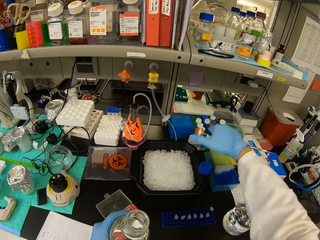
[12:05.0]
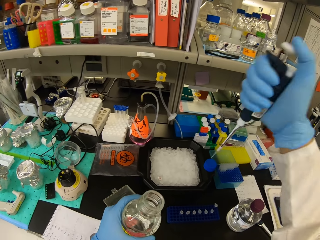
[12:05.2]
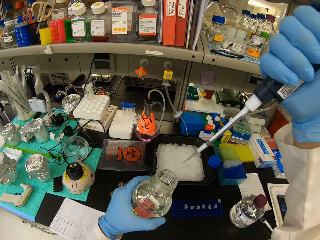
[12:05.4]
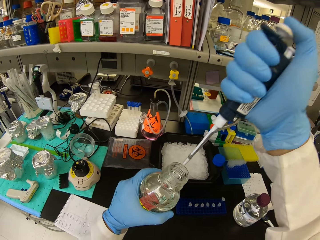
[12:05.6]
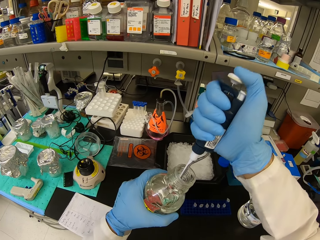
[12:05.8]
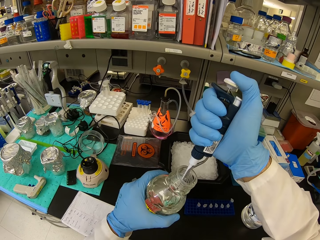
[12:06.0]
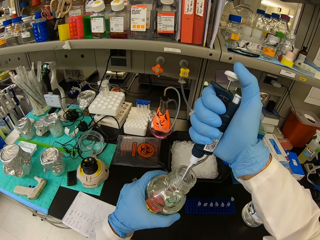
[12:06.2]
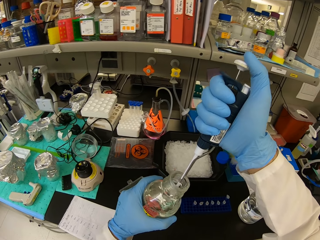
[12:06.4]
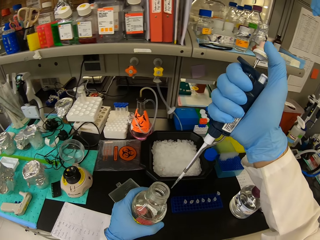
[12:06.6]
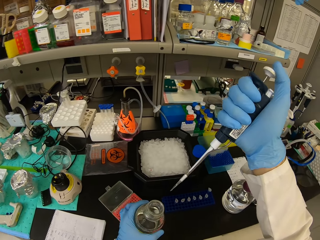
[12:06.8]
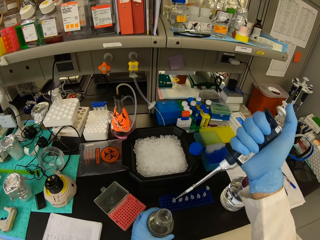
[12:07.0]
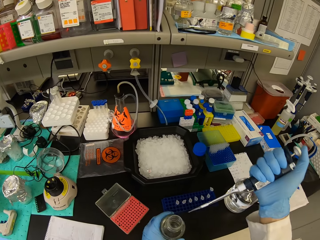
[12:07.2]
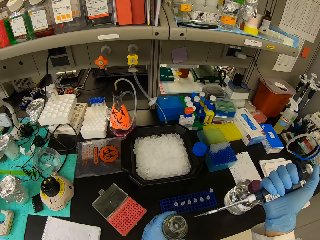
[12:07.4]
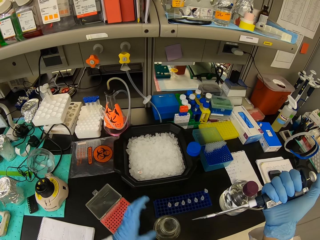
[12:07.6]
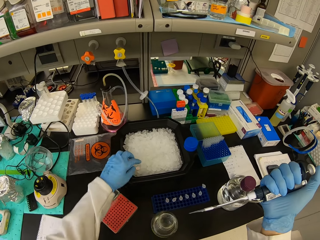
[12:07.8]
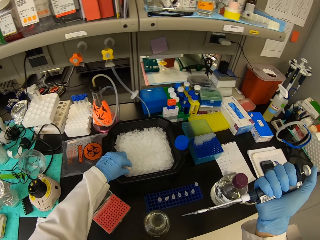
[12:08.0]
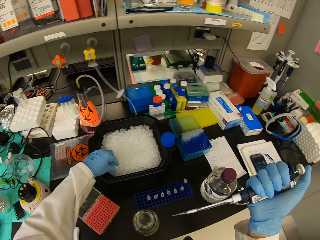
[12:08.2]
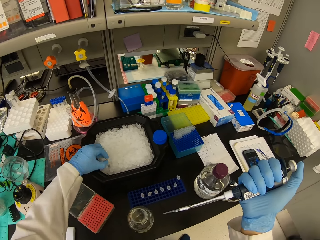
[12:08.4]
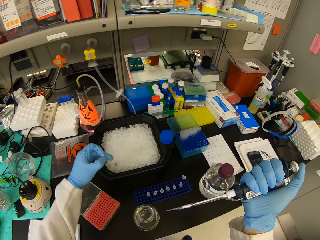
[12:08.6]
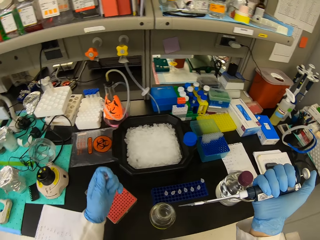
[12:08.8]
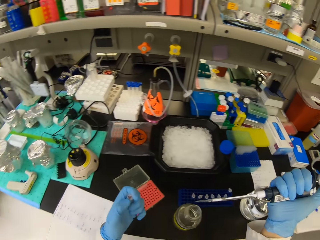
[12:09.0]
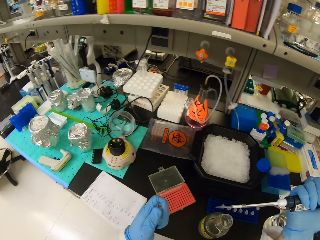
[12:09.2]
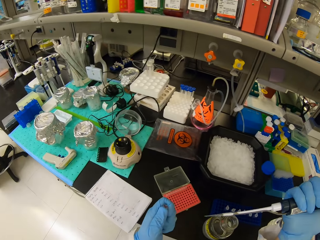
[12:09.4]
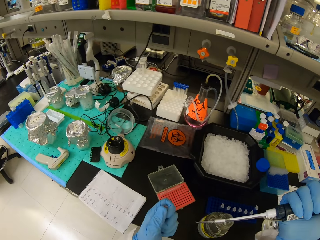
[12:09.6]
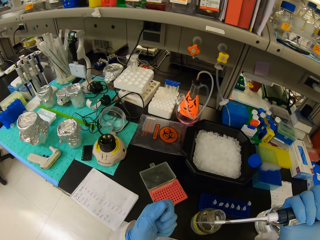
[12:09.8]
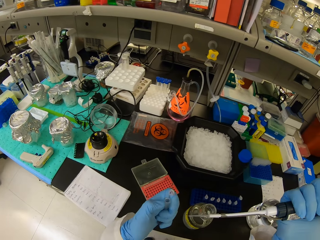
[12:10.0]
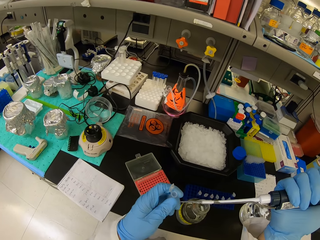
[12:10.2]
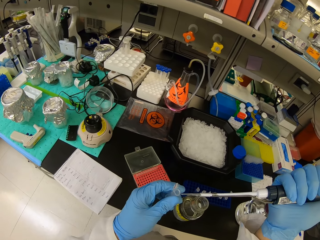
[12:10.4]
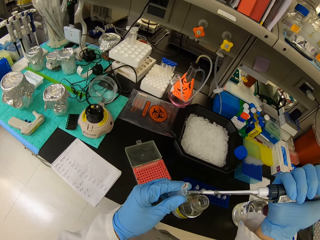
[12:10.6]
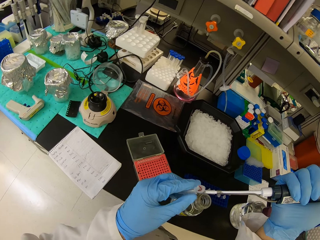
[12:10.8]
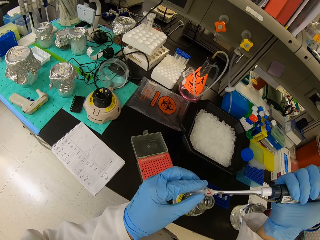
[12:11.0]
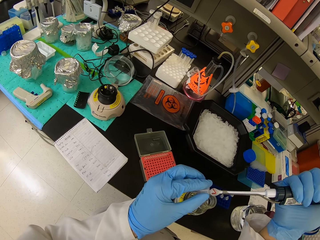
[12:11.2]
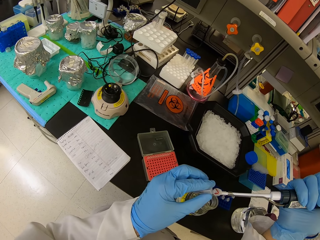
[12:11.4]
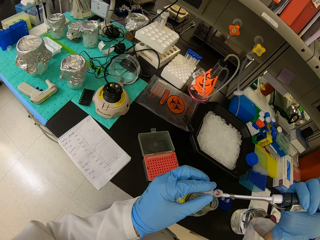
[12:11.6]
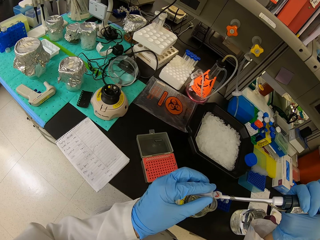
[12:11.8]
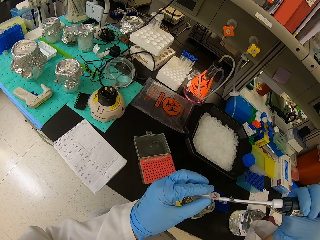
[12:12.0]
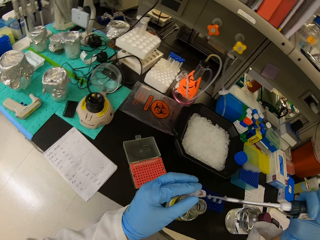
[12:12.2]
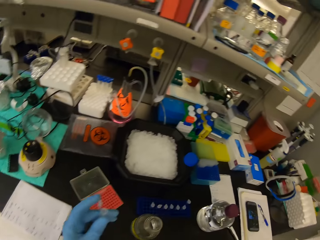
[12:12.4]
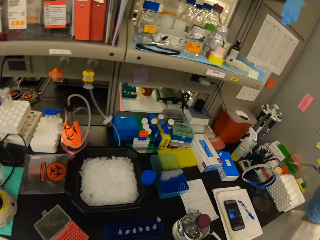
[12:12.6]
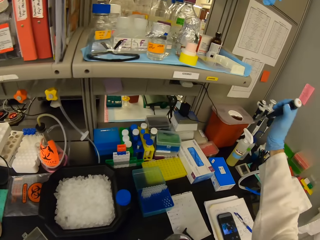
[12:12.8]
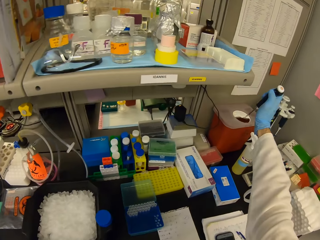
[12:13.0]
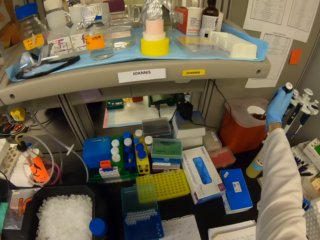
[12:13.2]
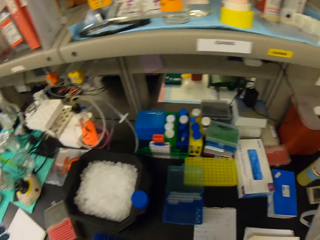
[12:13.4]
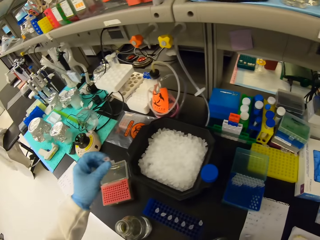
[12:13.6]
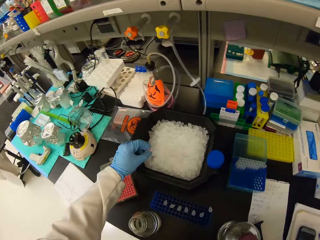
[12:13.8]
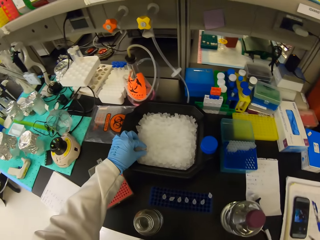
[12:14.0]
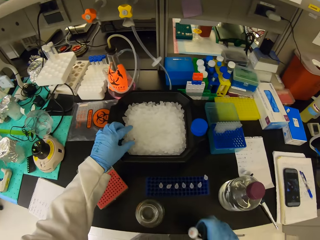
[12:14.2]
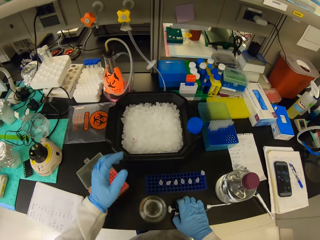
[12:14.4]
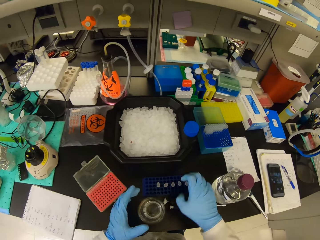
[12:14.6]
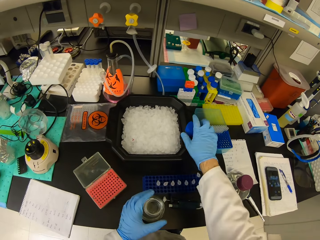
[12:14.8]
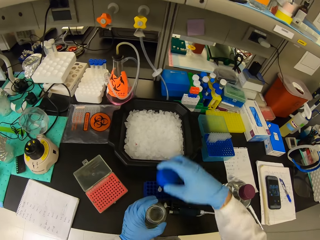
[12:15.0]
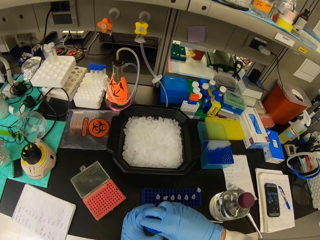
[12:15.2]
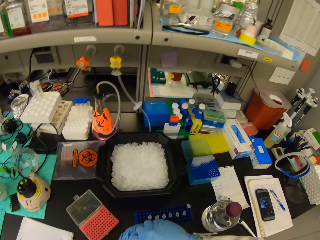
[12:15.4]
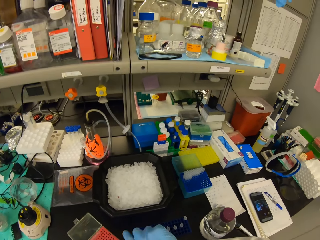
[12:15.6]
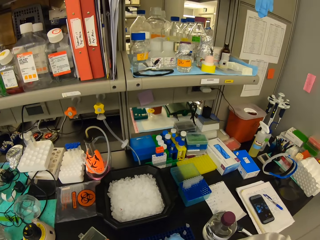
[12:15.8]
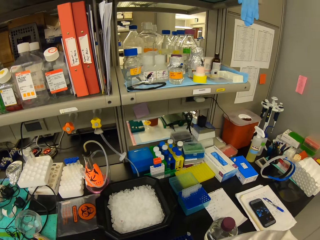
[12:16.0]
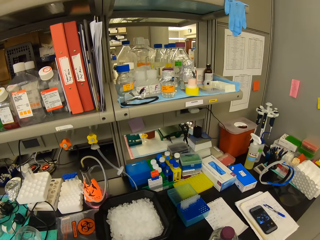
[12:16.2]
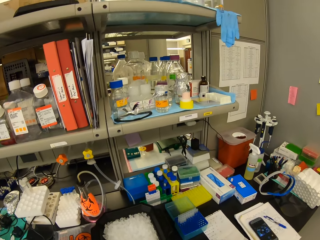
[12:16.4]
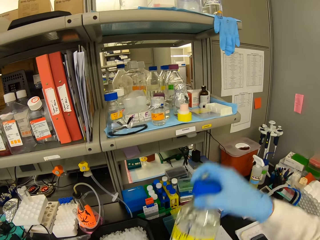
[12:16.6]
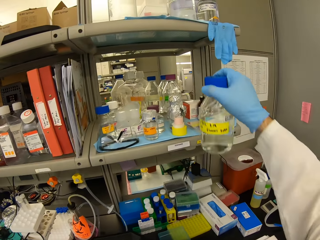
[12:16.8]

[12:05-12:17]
The camera wearer places the bottle top on a tray. They siphon the liquid from the bottle. They place the bottle on the counter top. They pick up a test tube from the ice cube tray. They hold the test tube. They open the test tube lid. They inject the liquid into the test tube. They throw the dropper in a plastic tin. They place the test tube in the ice cube tray. They place the micropipette on the counter top. They hold the bottle top and close the bottle with the bottle top.

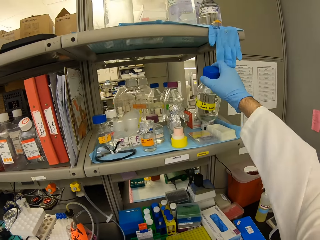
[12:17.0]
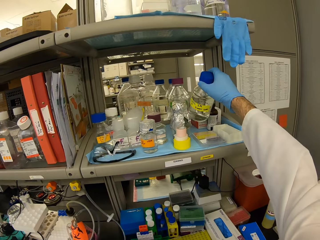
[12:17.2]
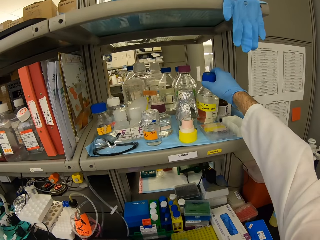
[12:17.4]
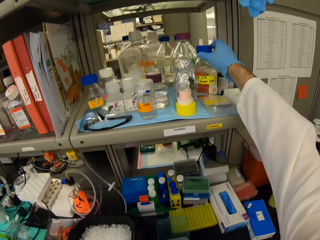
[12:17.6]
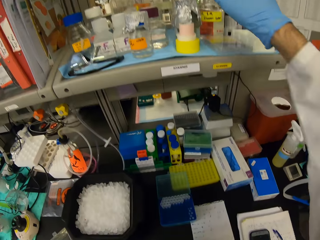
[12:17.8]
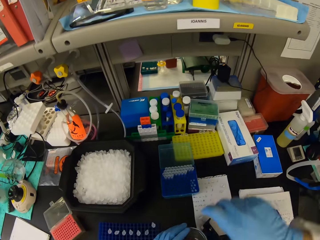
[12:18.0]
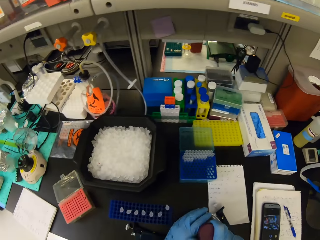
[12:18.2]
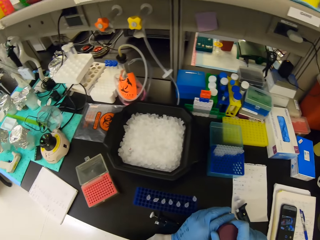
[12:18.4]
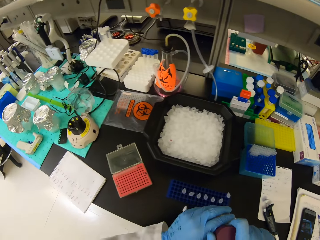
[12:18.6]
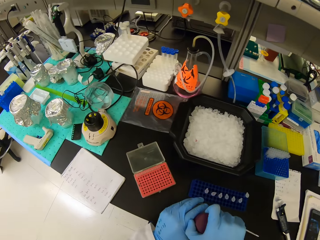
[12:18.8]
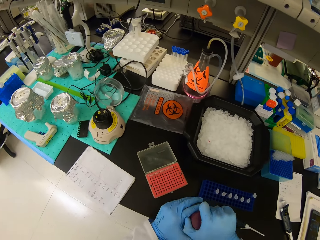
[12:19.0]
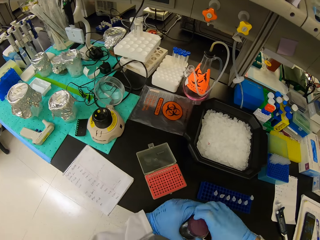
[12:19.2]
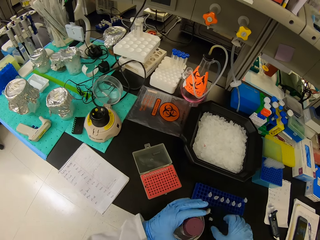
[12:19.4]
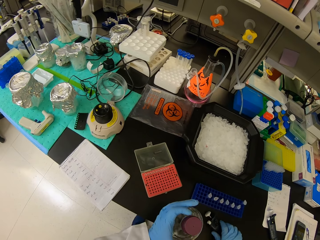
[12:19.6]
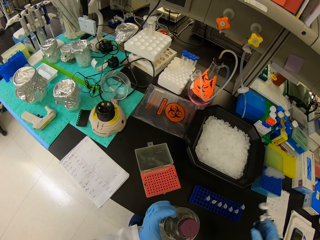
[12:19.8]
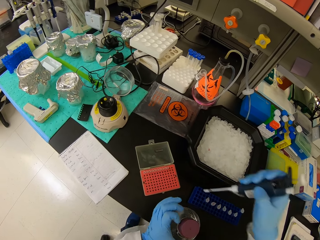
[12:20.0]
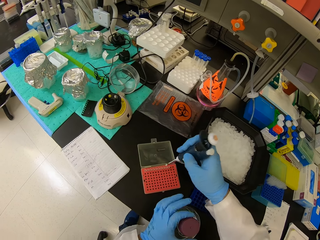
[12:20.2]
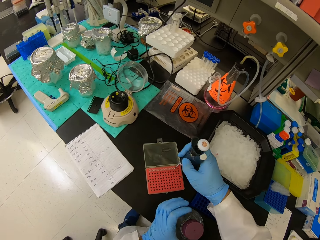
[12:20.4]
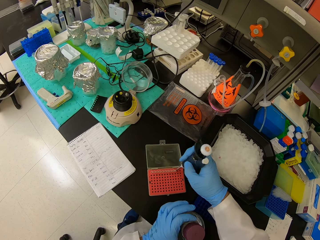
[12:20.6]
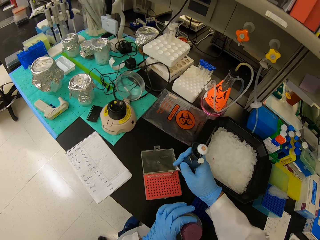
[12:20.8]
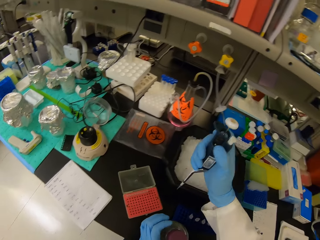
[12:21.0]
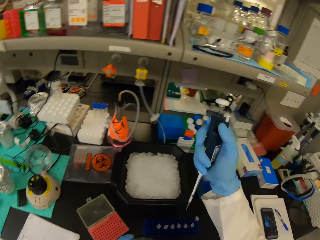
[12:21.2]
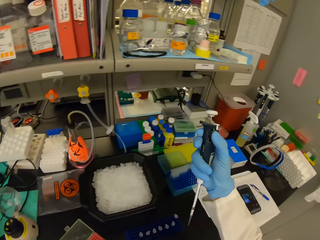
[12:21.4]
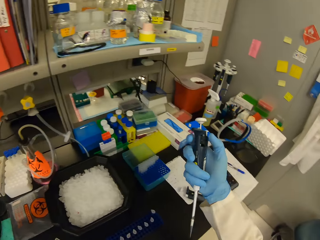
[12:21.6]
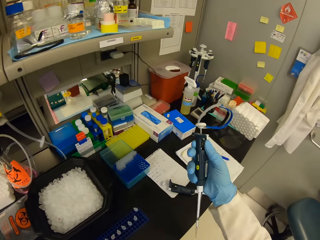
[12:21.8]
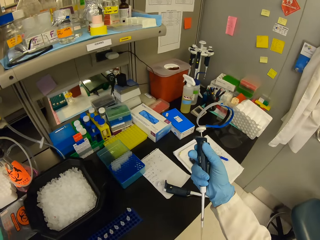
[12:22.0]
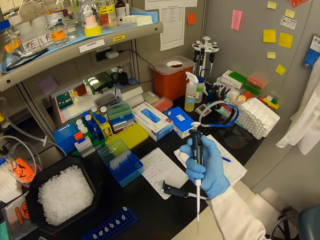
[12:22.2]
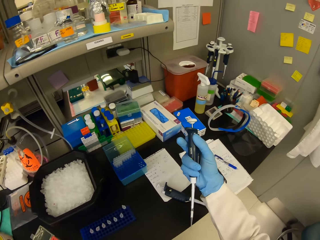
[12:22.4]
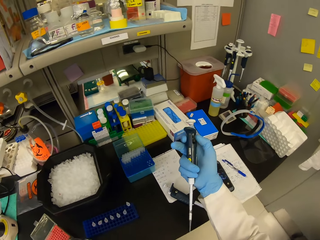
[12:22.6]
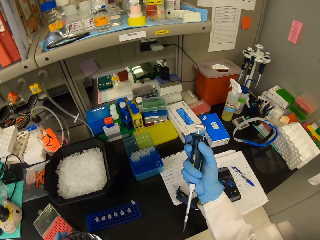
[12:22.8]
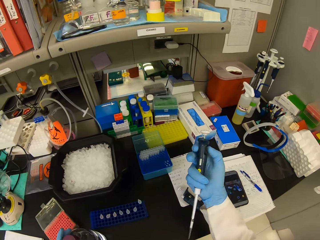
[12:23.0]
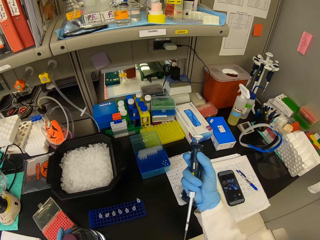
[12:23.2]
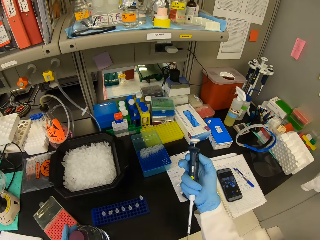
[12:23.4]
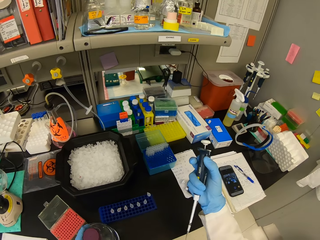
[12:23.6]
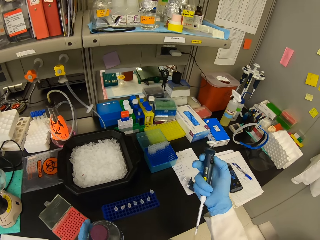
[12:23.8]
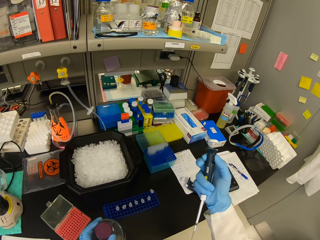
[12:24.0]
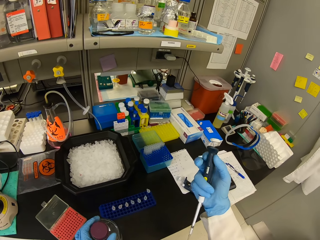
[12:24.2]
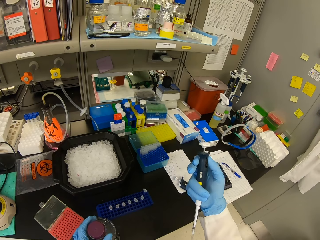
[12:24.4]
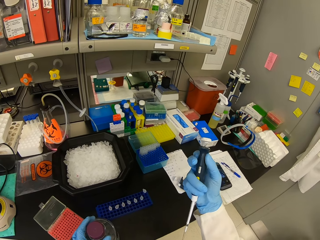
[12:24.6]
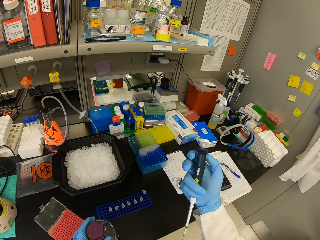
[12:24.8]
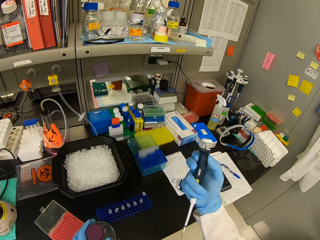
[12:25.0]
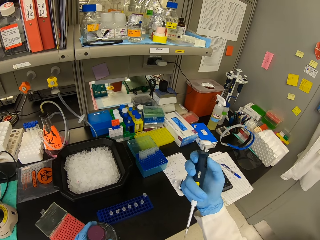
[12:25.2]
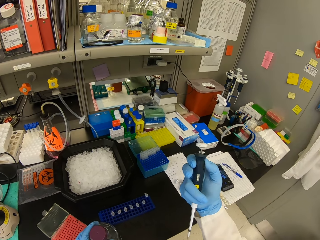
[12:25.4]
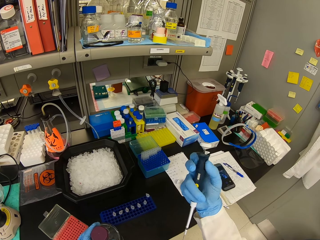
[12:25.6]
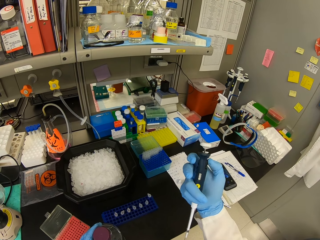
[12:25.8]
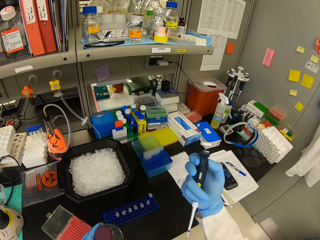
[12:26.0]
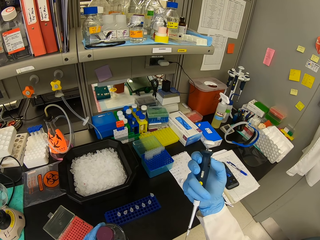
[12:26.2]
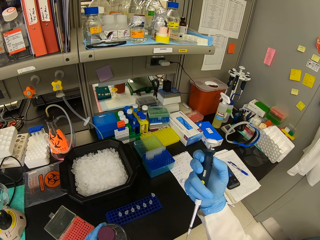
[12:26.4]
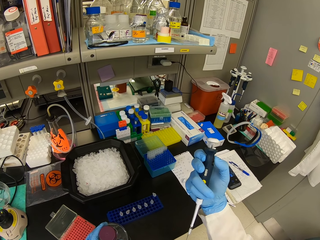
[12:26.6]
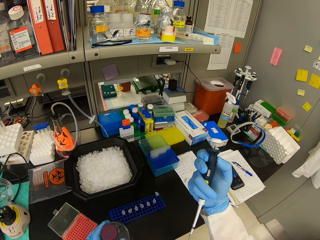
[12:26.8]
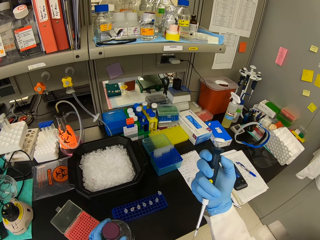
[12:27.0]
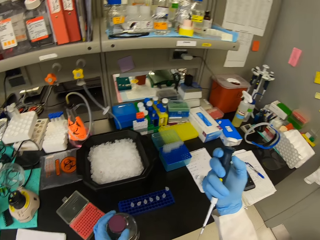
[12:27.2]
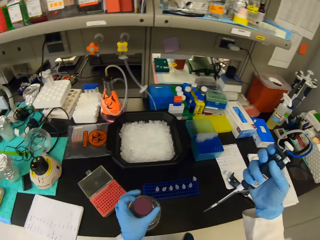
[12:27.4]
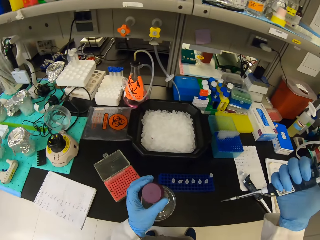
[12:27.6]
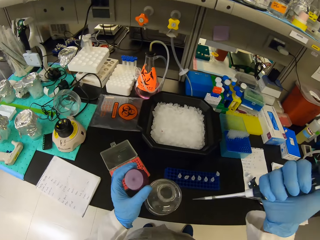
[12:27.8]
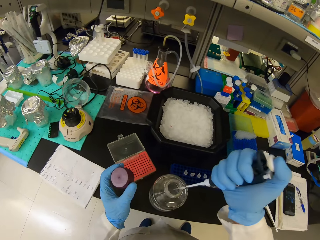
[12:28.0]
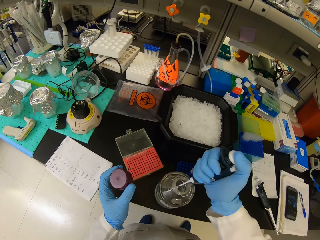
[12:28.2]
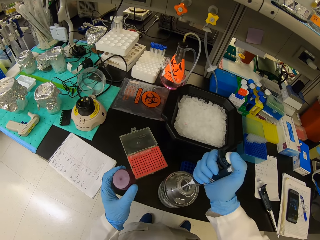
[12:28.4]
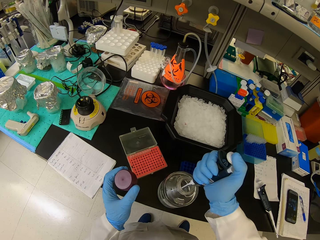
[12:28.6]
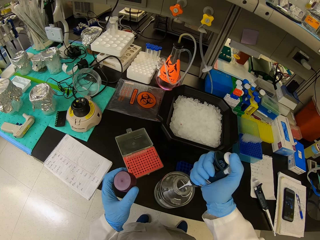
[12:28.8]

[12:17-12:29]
The camera wearer places the bottle on the shelf. They open the bottle top. They open a test tube. They insert a dropper in the micropipette. They adjust the micropipette. They twist the syringe. They suck solution.
